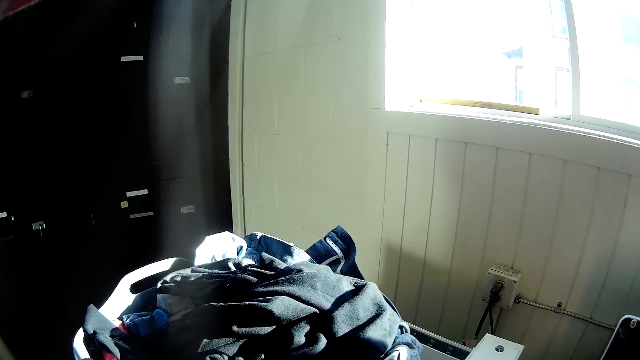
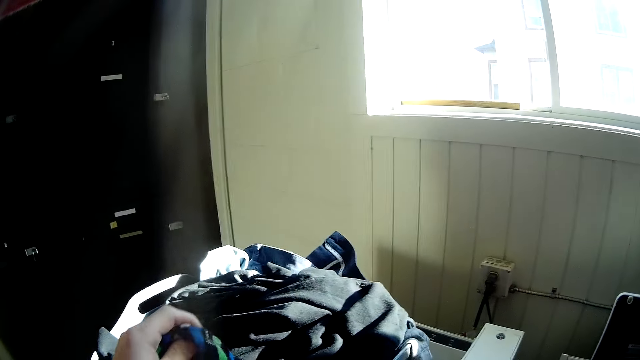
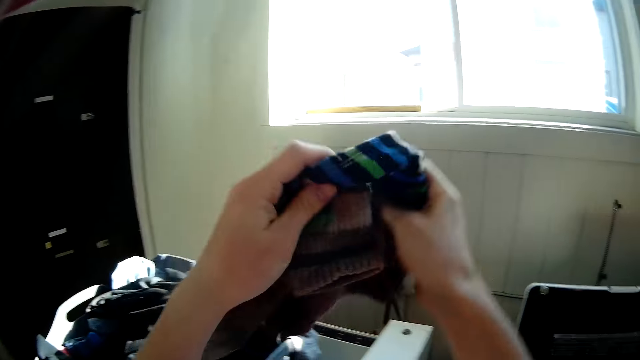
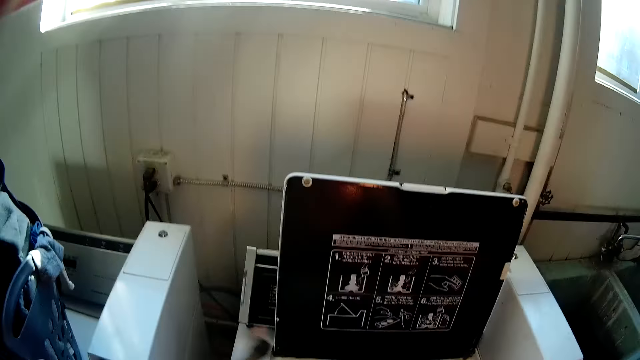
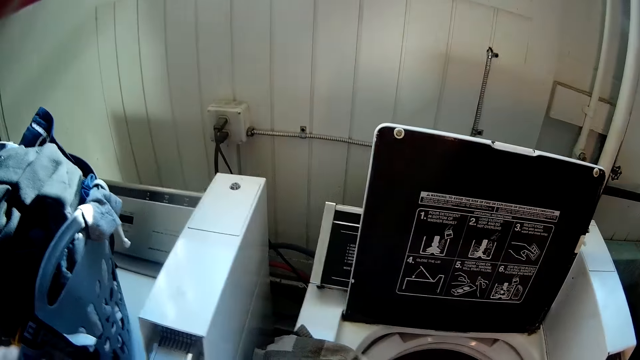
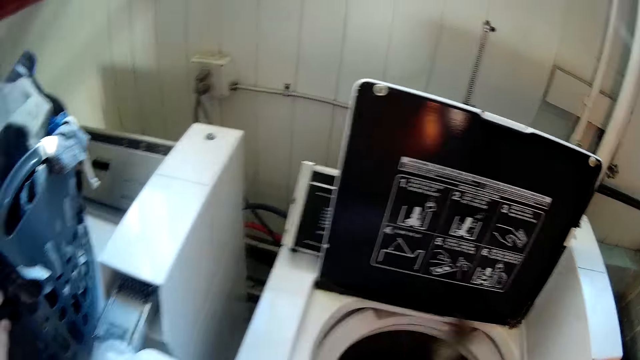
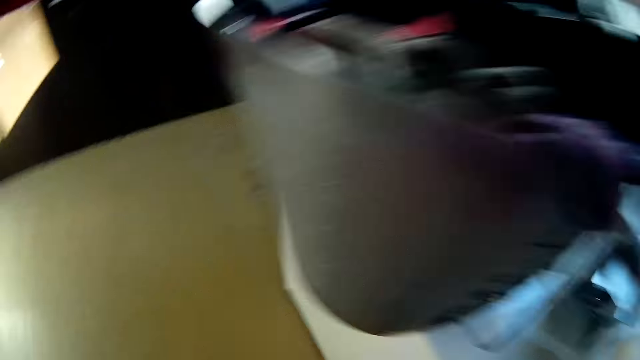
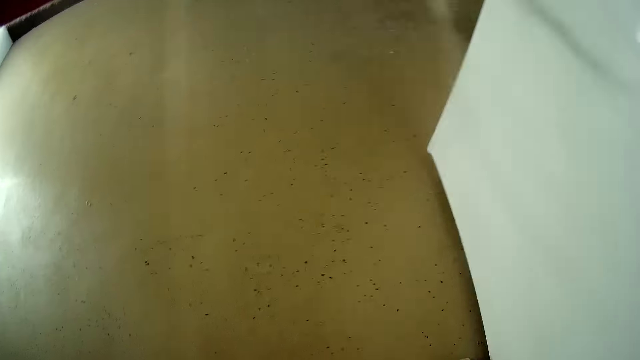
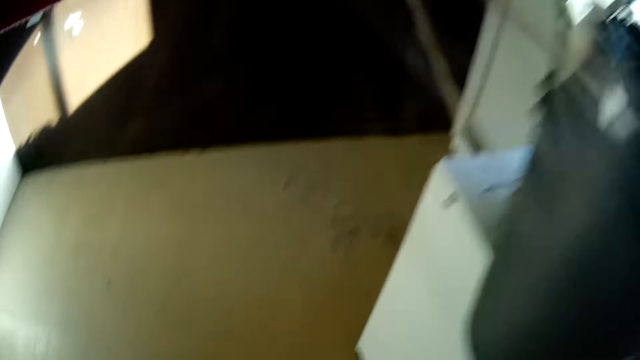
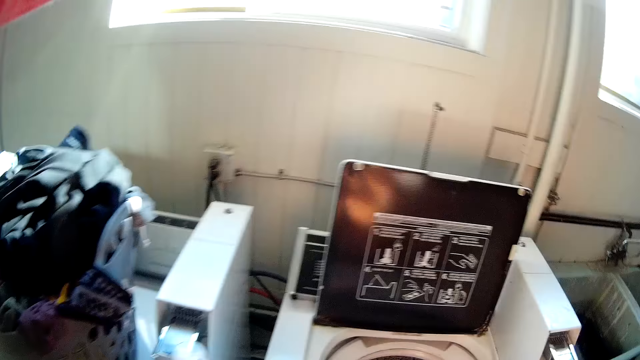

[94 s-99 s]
The camera wearer moves some clothes from the basket into the washing machine with his hands. He looks at the hand. He looks around the laundry. He moves a cloth from the floor into the washing machine with his right hand.

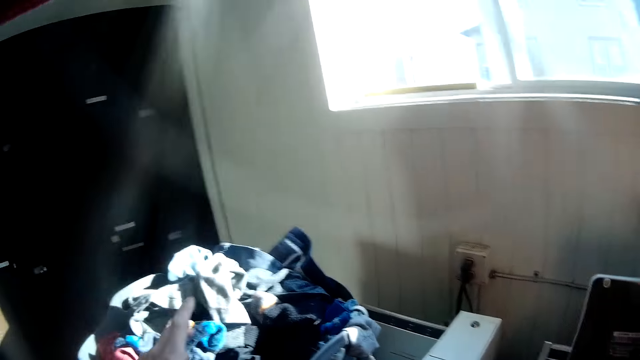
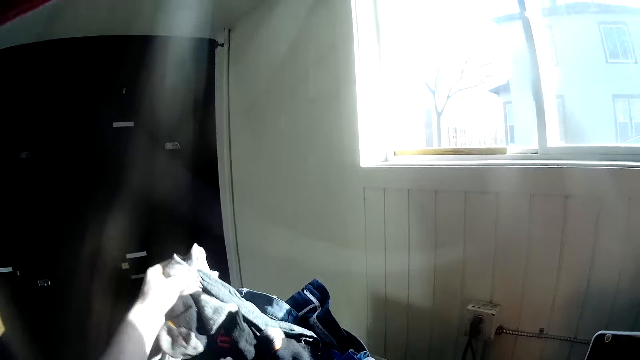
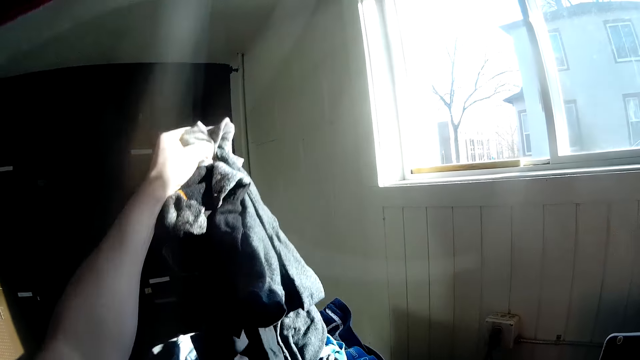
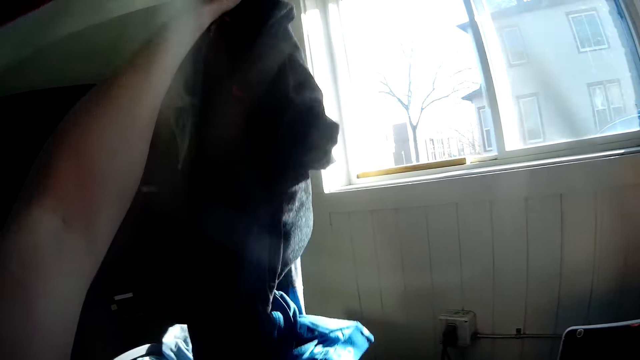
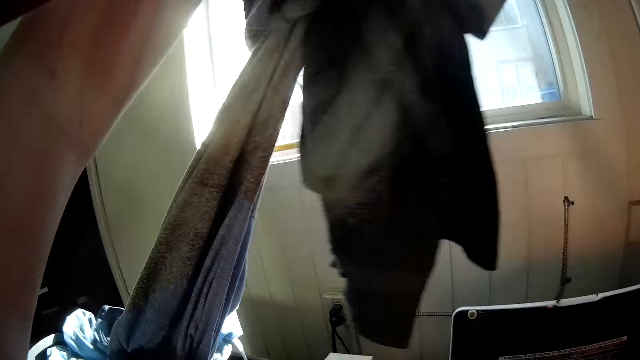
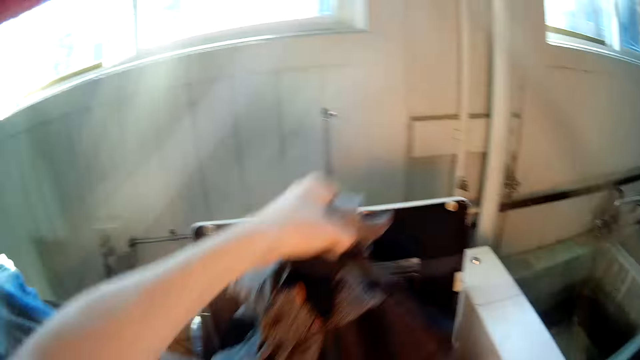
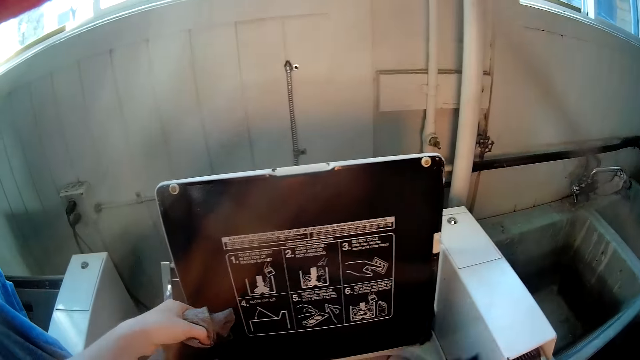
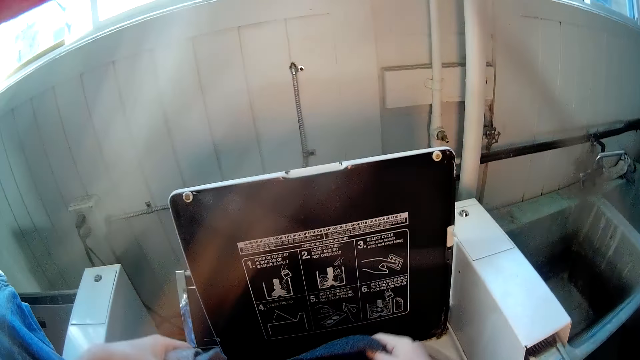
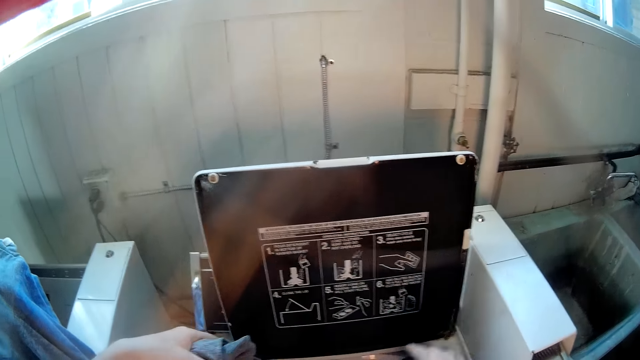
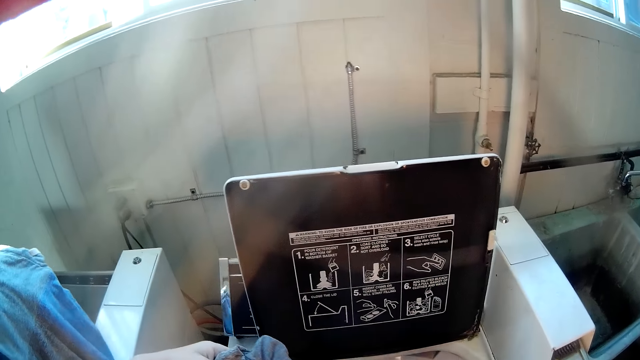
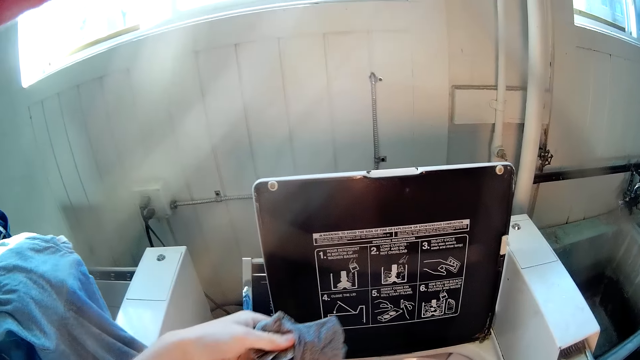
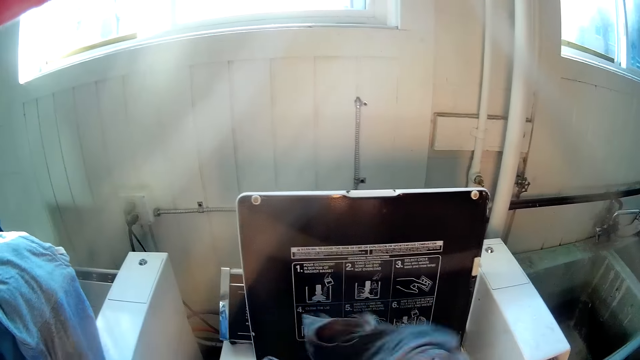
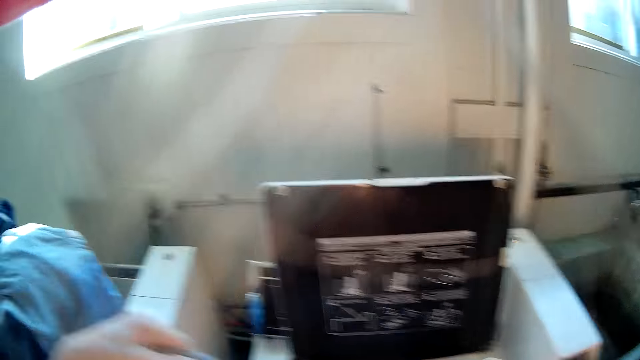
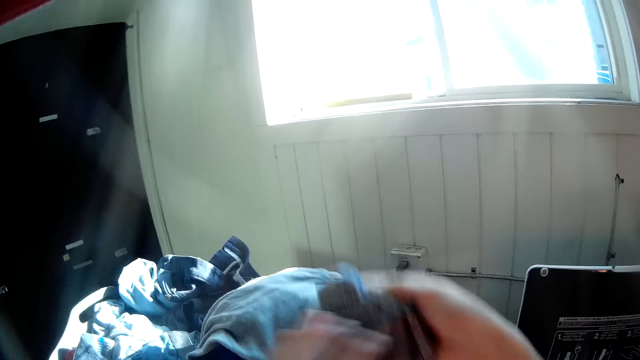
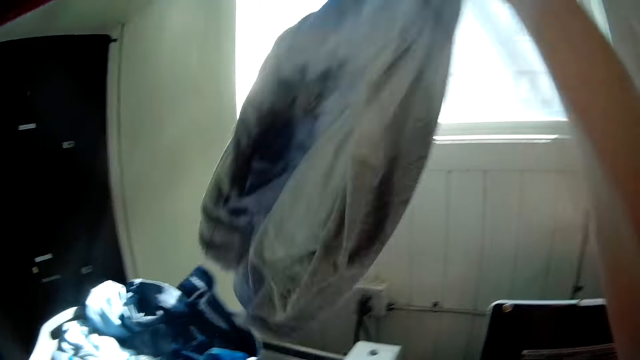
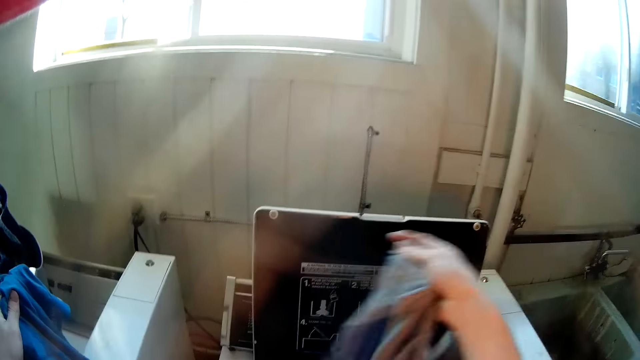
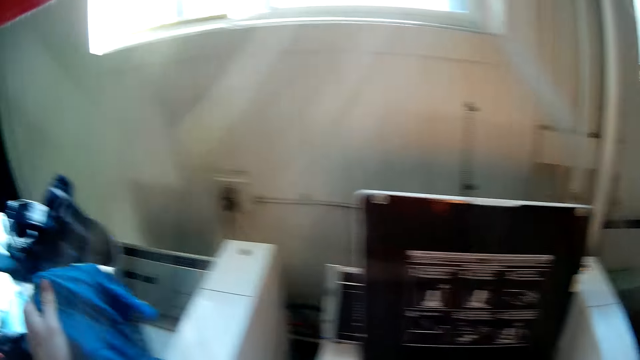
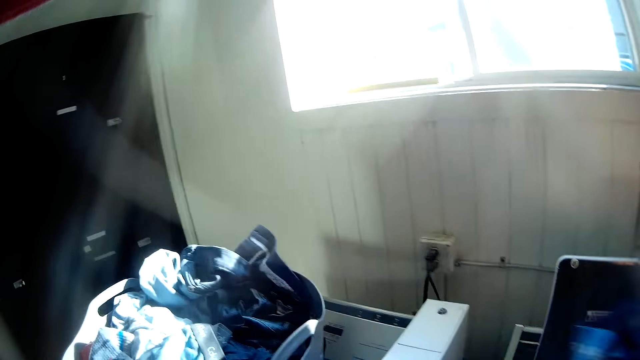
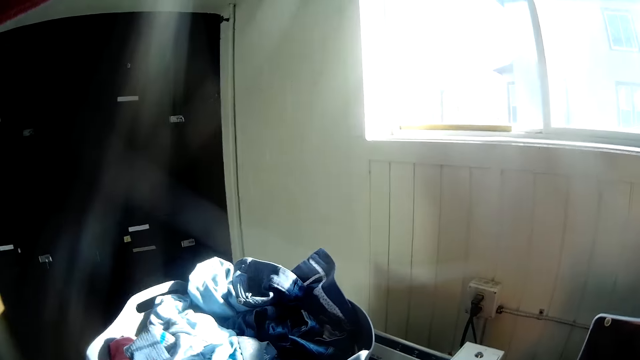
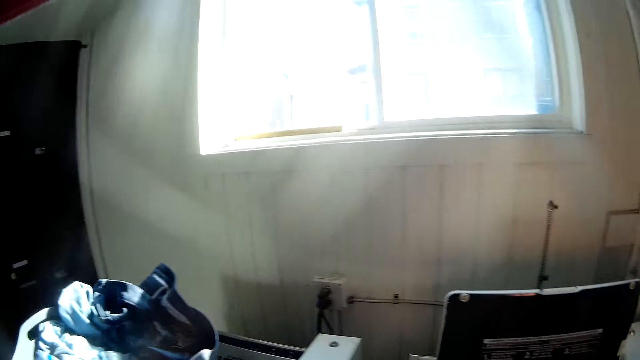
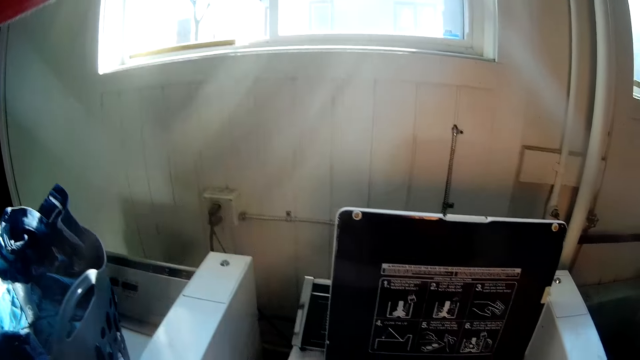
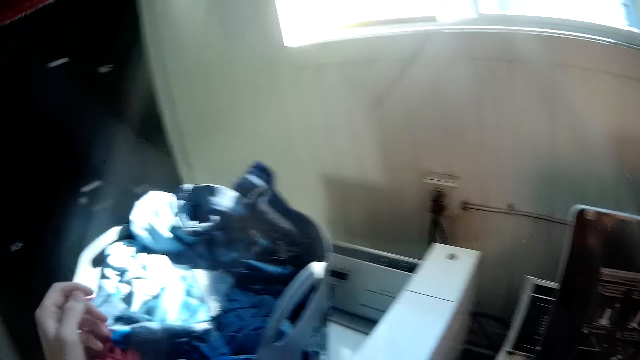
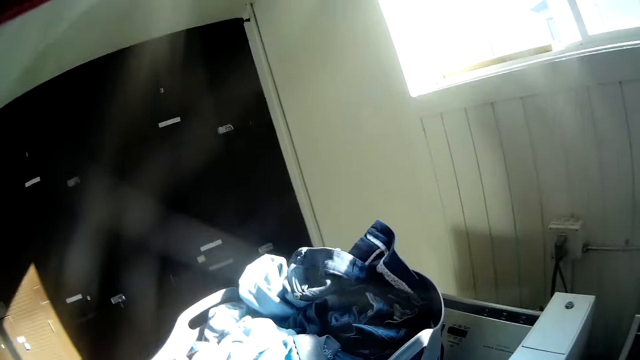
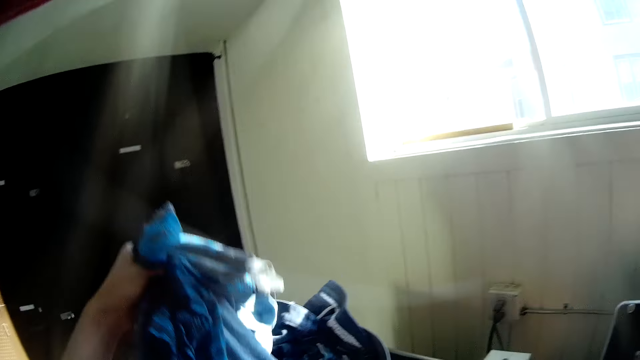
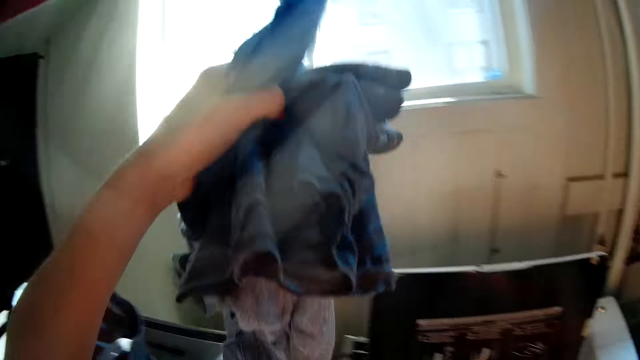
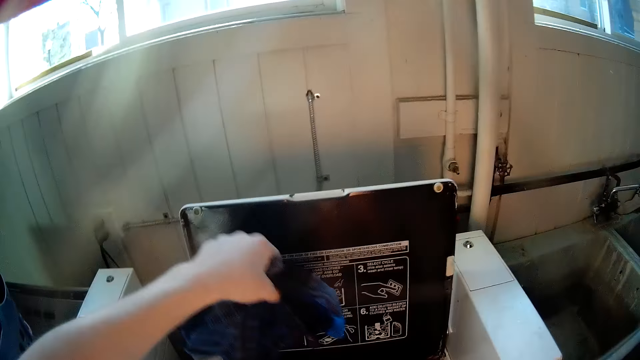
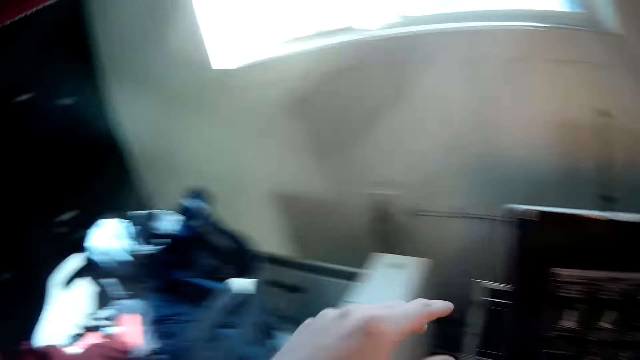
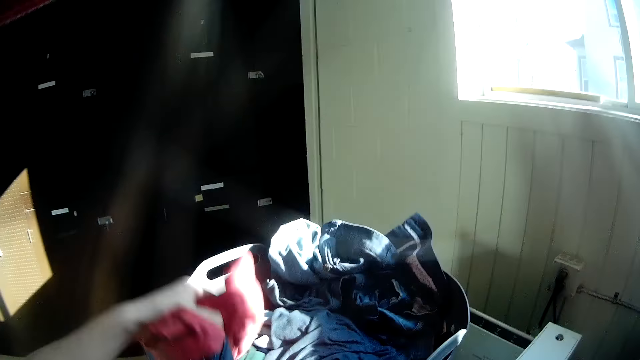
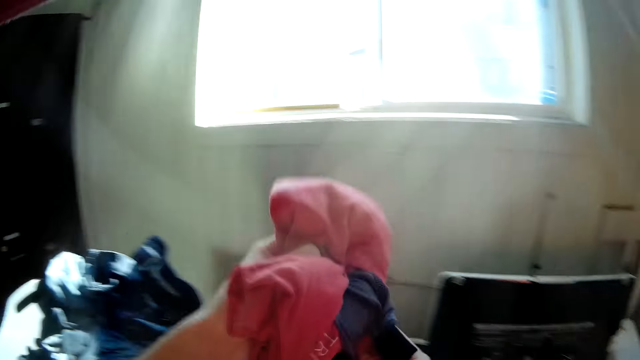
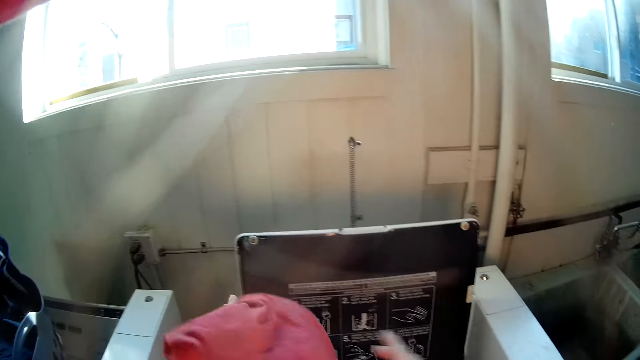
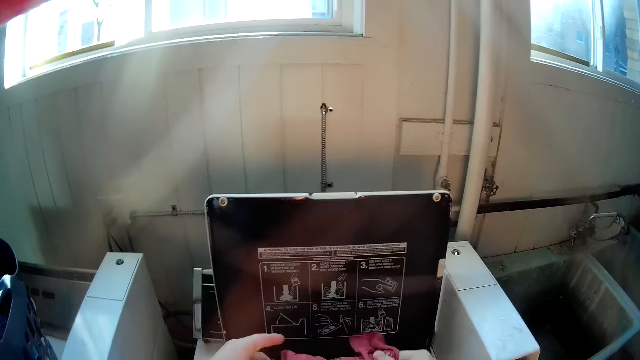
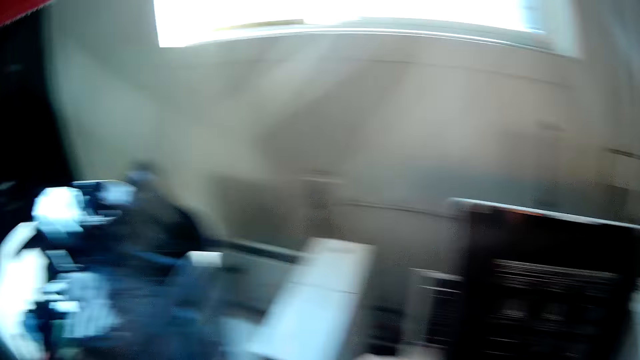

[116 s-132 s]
The camera wearer moves some clothes from the basket into the washing machine with his hands. He moves a cloth from the basket into the washing machine with his hands. He does so repeatedly. He moves some clothes from the basket into the washing machine with his hands. He does so again.
